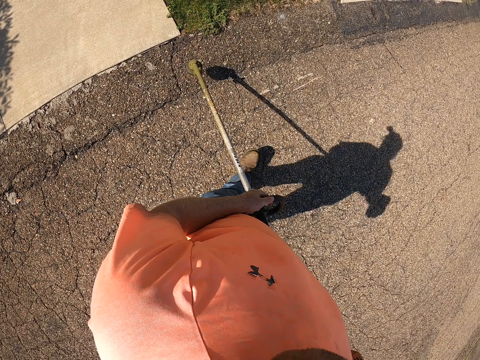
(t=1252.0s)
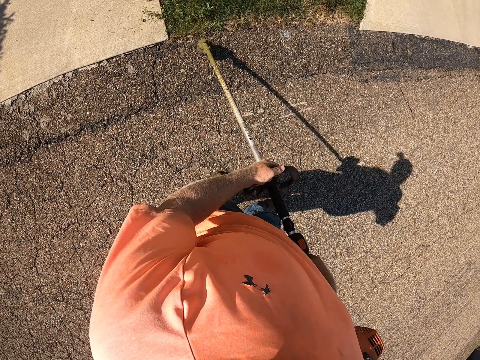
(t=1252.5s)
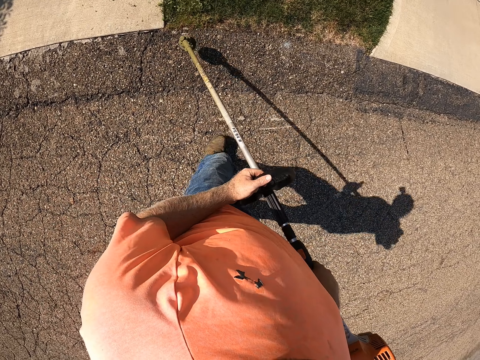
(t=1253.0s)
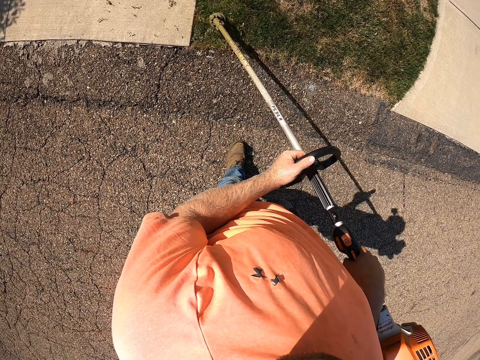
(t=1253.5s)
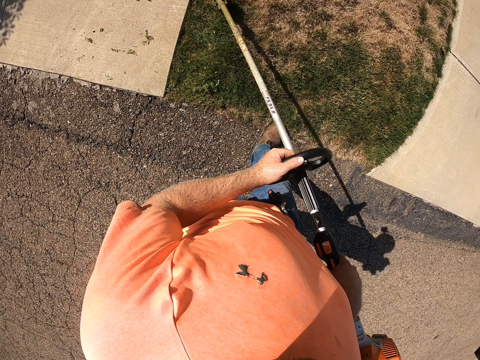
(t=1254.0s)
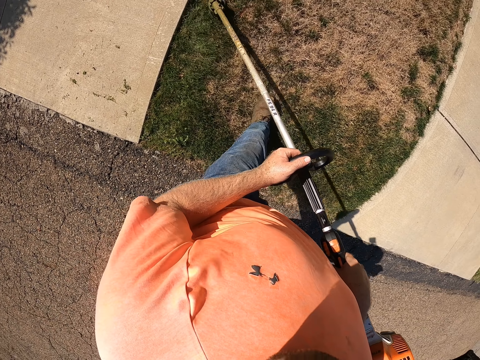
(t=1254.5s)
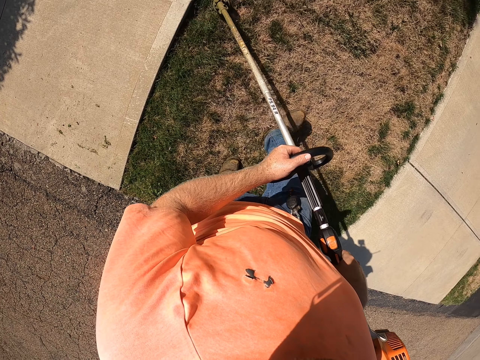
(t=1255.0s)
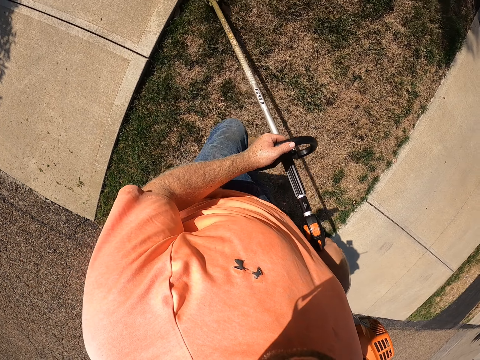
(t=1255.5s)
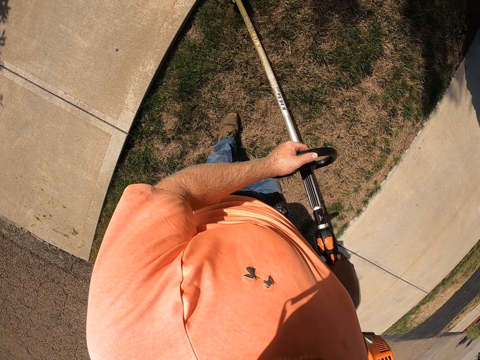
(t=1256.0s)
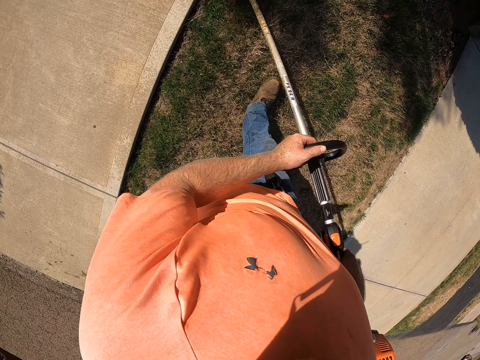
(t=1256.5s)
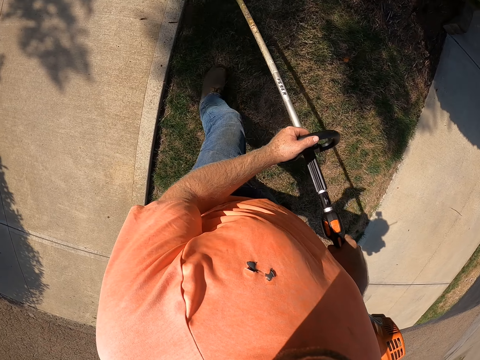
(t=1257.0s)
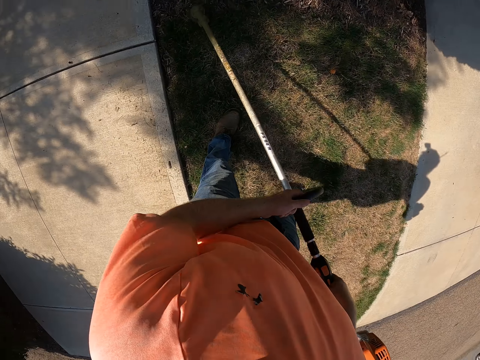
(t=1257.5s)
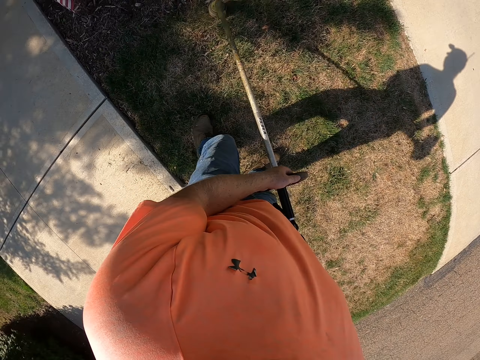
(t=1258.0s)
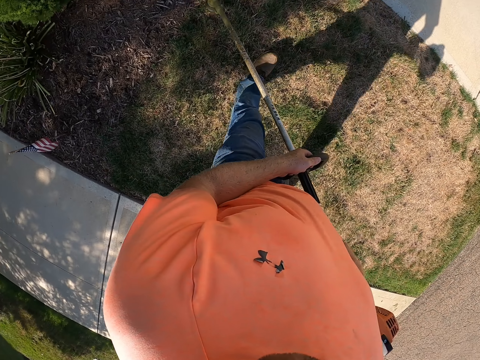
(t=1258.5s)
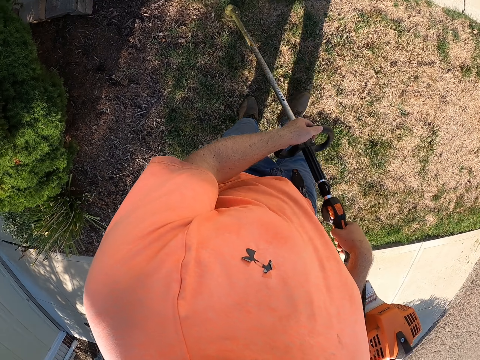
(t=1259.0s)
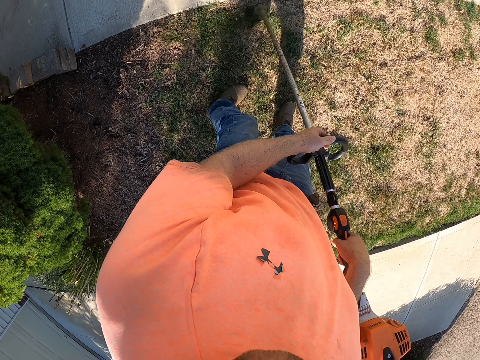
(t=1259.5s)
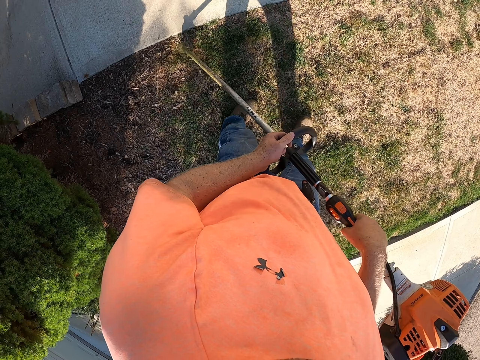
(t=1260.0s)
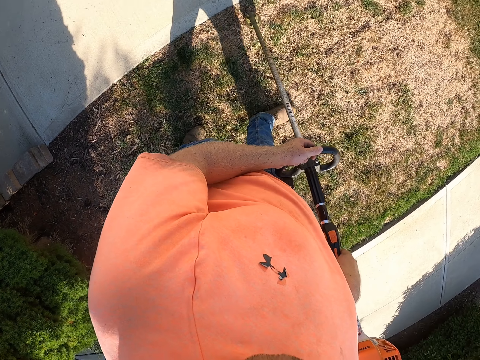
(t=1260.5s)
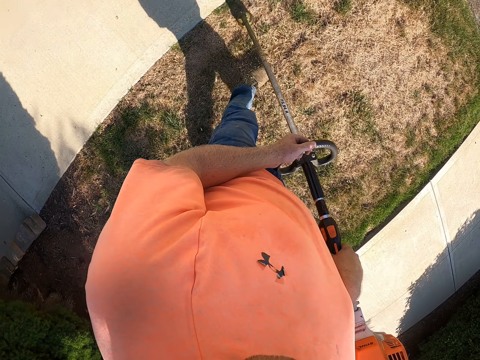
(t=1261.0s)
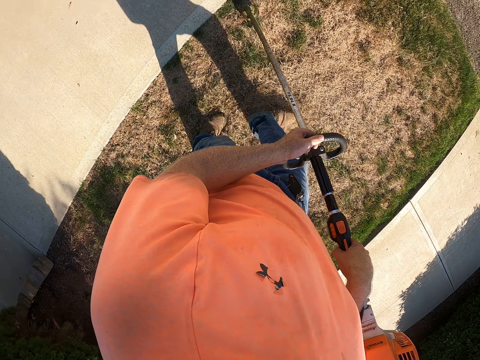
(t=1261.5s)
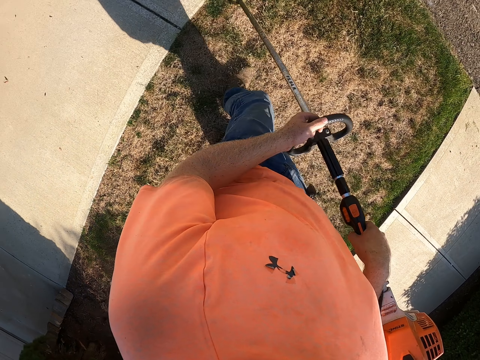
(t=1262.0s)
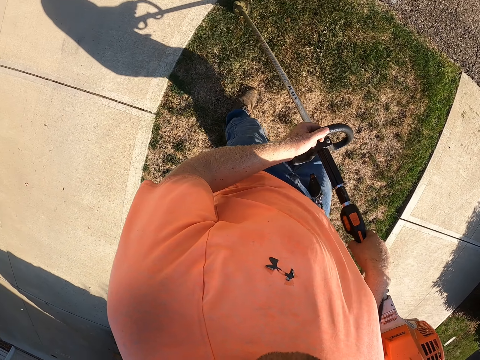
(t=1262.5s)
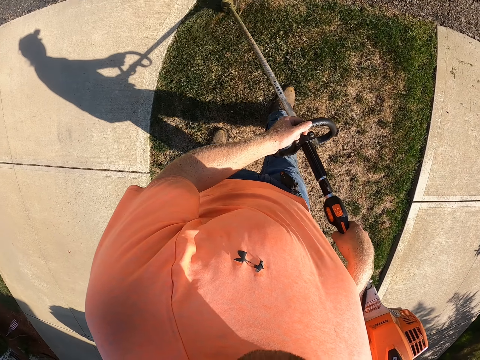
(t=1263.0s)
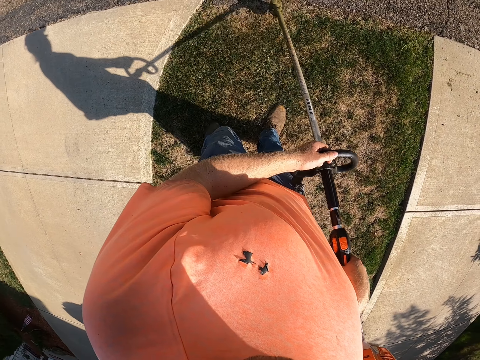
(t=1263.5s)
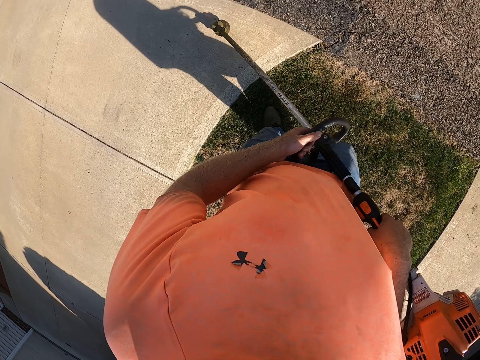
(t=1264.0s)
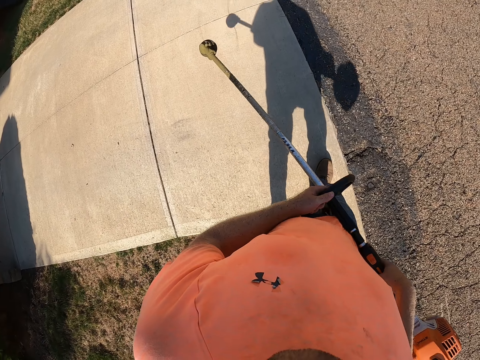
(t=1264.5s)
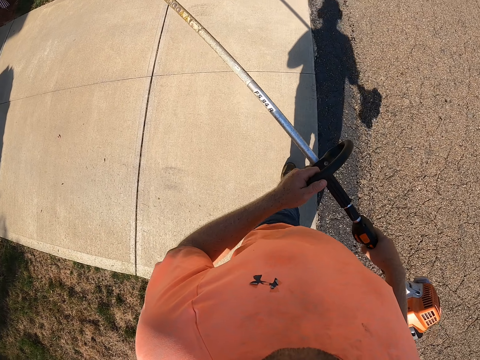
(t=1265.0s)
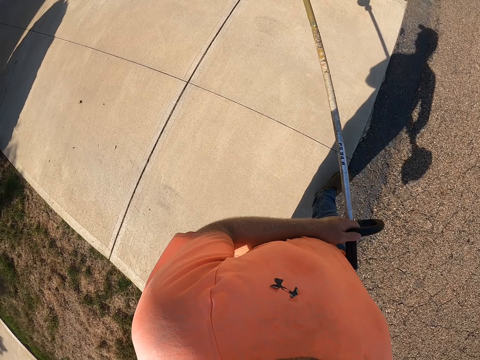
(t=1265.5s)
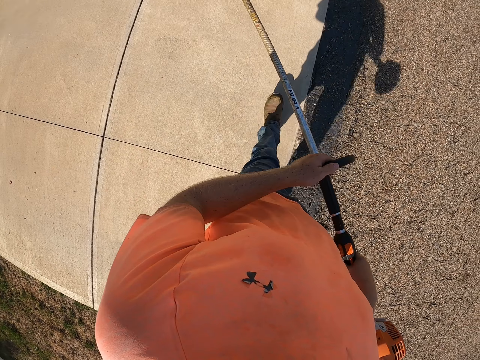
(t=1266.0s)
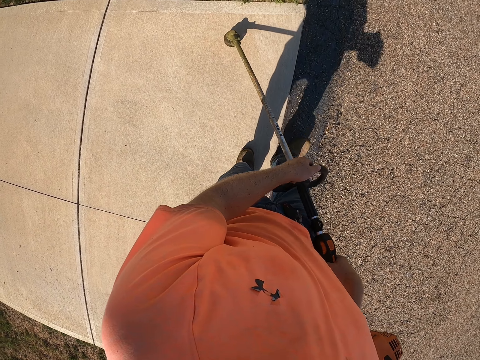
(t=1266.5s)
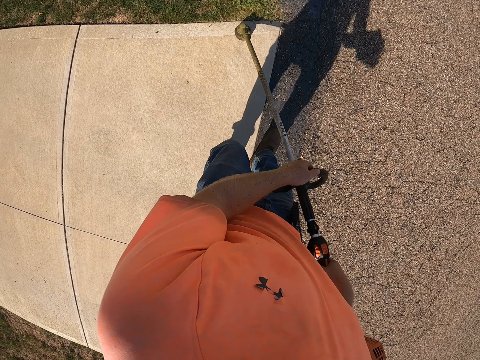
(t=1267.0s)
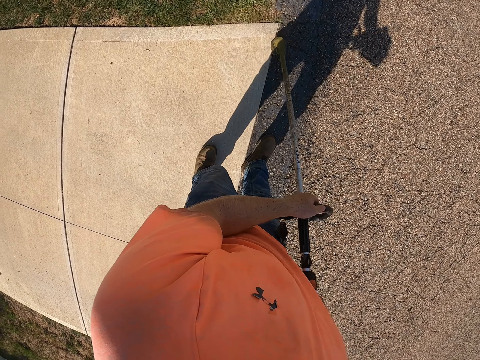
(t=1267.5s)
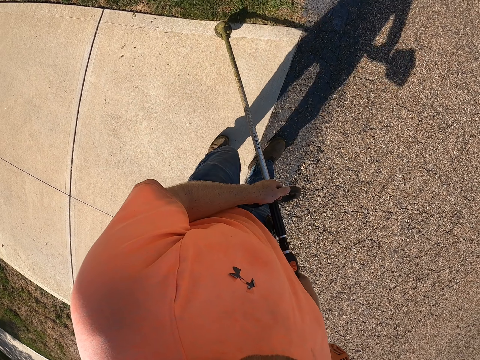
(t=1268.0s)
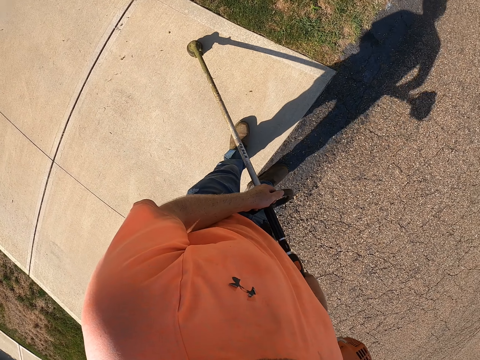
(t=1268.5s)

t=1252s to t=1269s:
The camera wearer cuts the grass with the string trimmer with both hands. He holds the string trimmer with his hands. He walks on the sidewalk. He cuts the grass with the string trimmer with both hands.

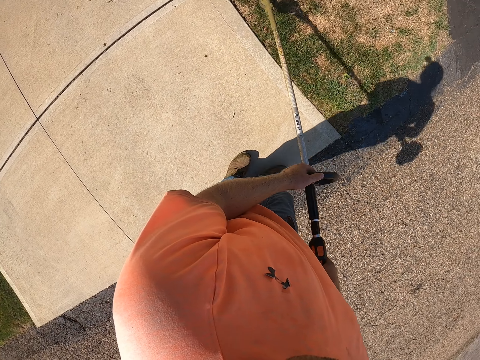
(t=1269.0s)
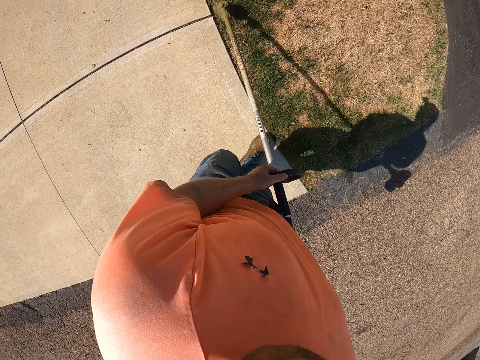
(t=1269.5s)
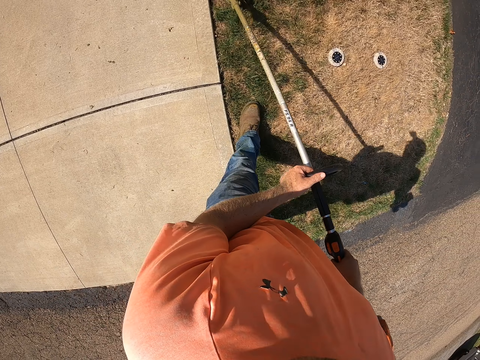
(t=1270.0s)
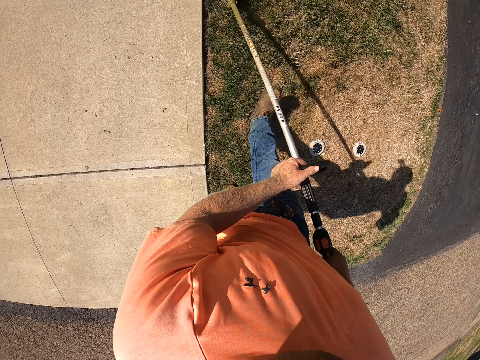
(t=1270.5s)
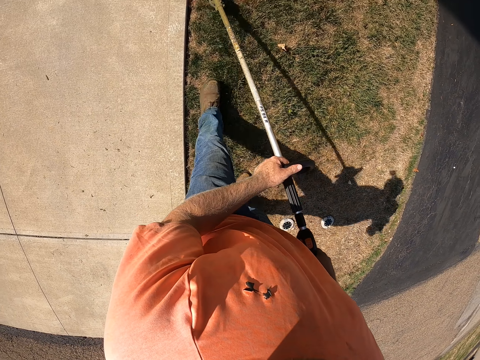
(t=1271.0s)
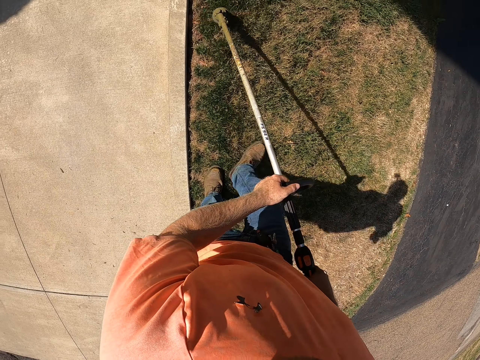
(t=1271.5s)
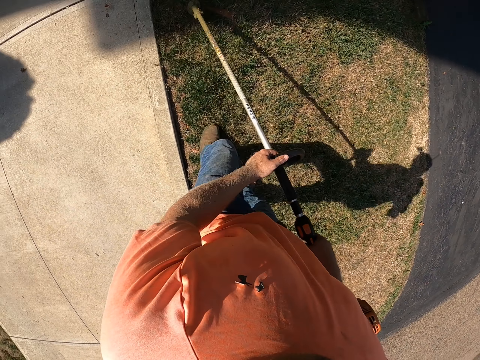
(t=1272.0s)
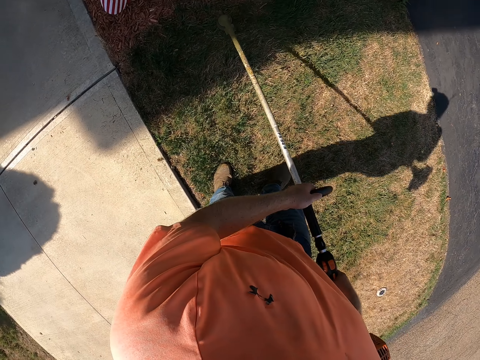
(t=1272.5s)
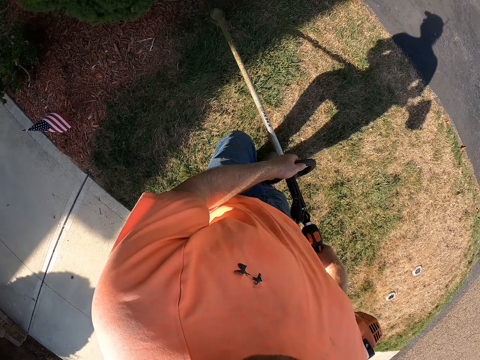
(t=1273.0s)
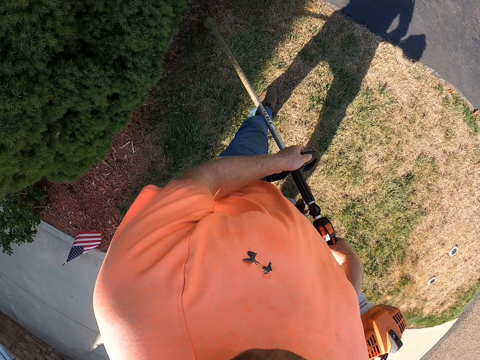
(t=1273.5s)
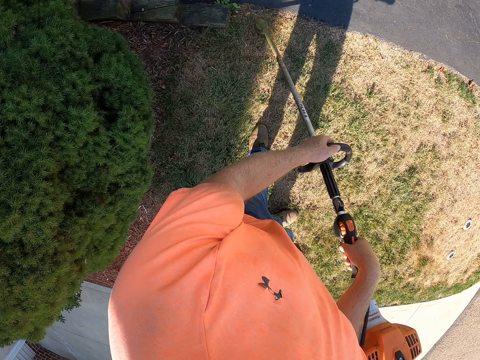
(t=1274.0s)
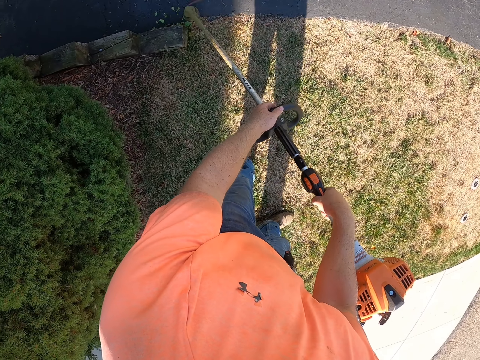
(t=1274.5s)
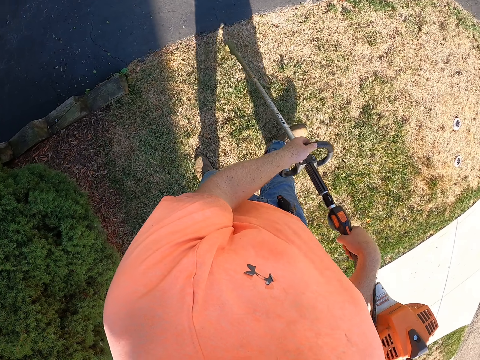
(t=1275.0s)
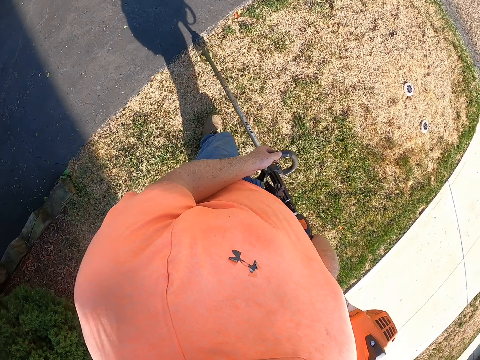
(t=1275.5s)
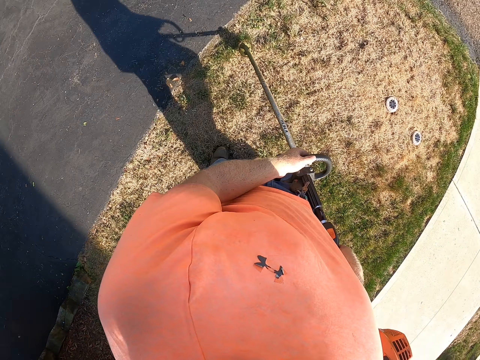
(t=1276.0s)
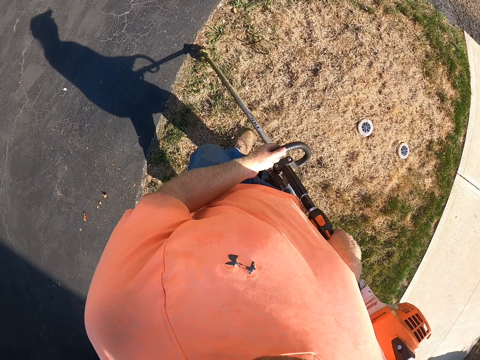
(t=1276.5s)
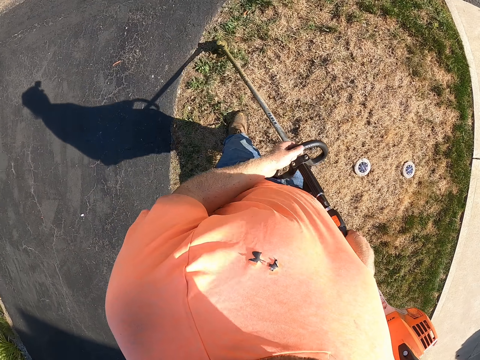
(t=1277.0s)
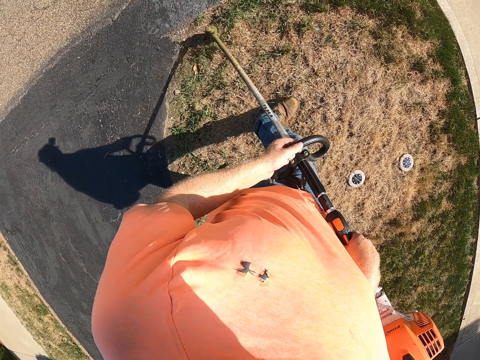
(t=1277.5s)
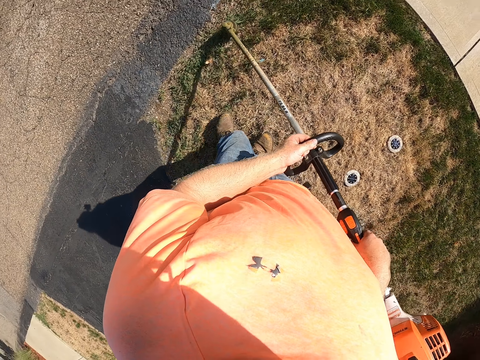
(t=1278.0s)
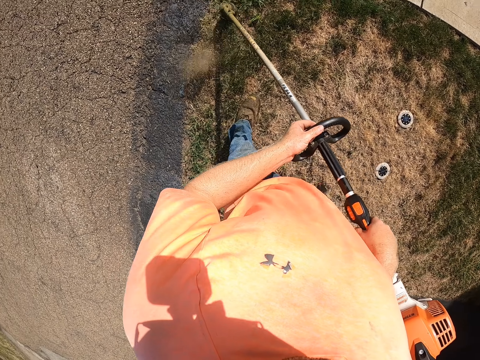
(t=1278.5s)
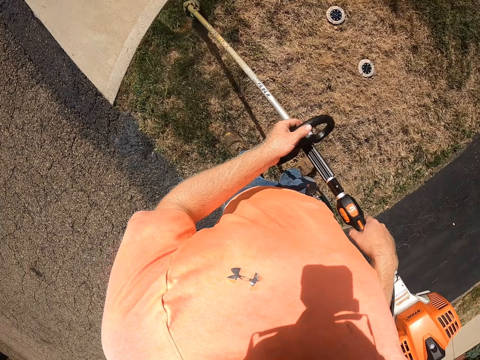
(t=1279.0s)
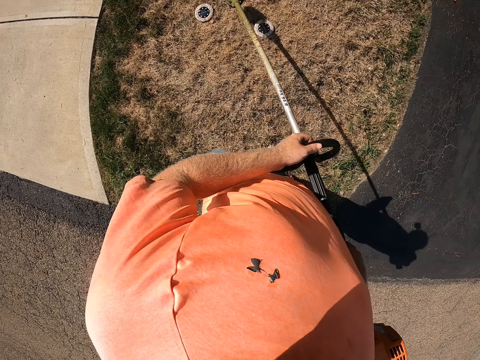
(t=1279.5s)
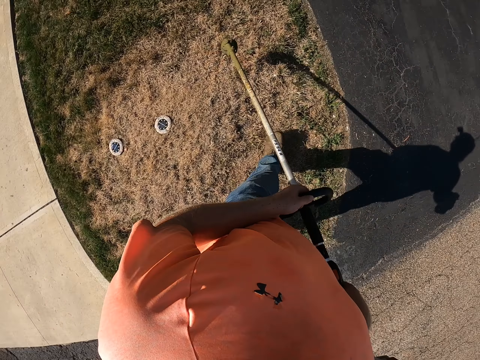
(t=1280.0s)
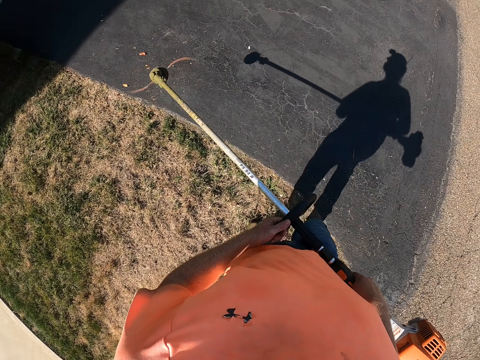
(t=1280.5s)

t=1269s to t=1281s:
The camera wearer cuts the grass with the grass cutter.
